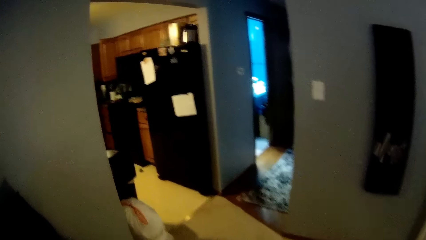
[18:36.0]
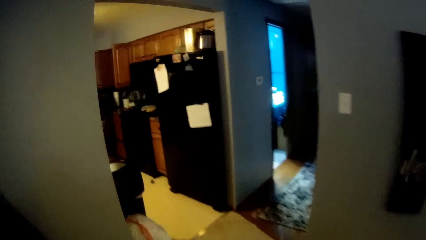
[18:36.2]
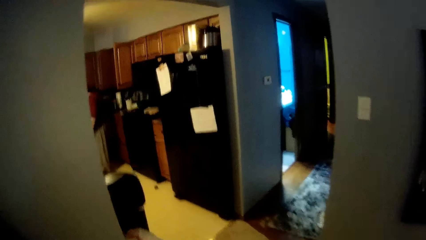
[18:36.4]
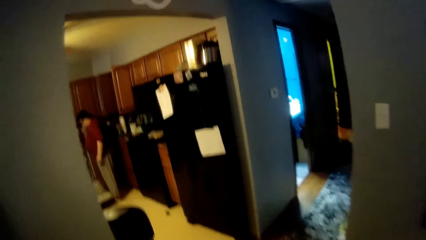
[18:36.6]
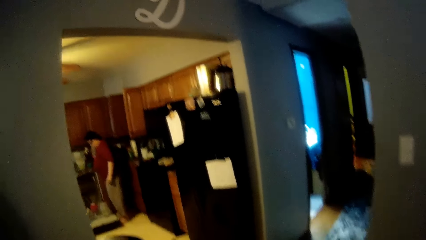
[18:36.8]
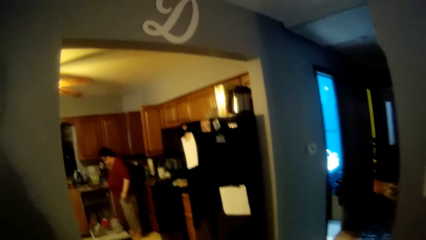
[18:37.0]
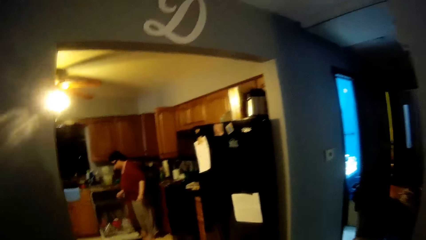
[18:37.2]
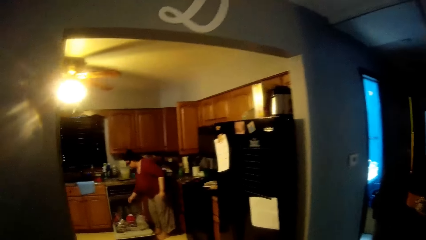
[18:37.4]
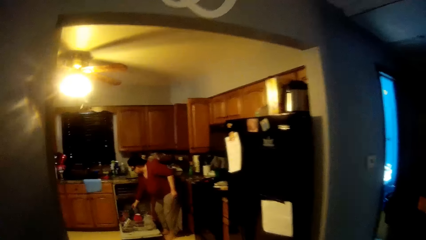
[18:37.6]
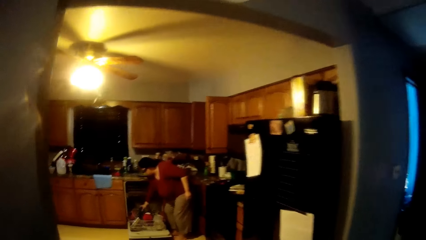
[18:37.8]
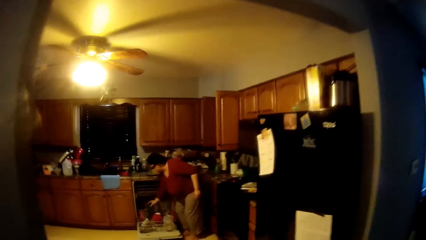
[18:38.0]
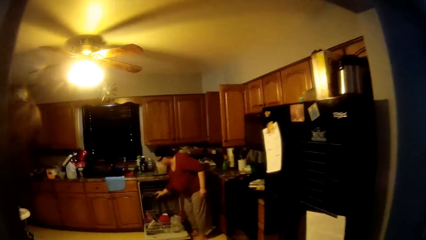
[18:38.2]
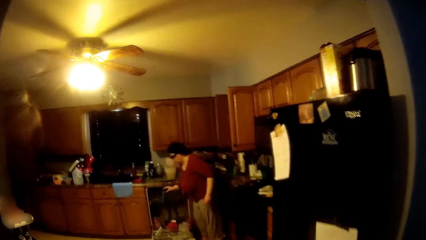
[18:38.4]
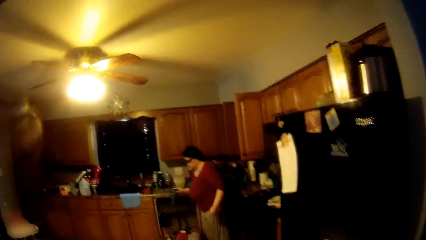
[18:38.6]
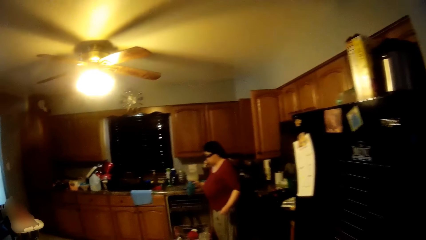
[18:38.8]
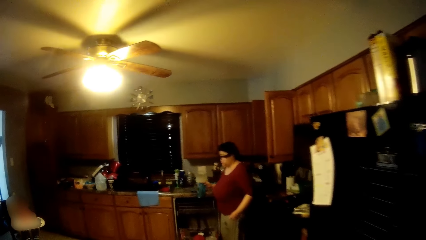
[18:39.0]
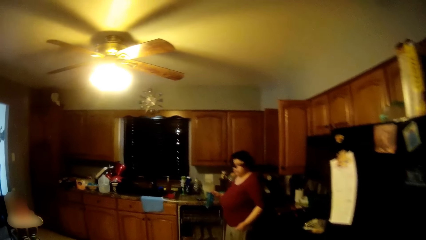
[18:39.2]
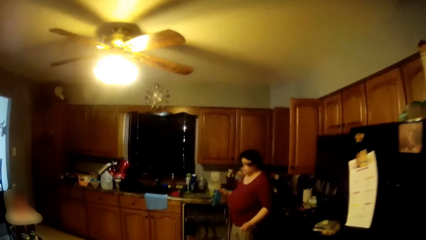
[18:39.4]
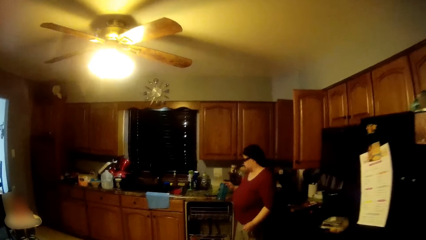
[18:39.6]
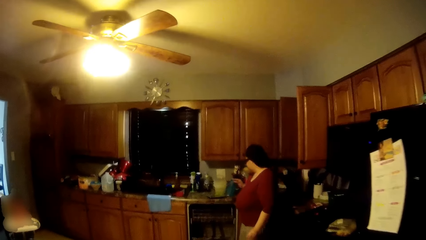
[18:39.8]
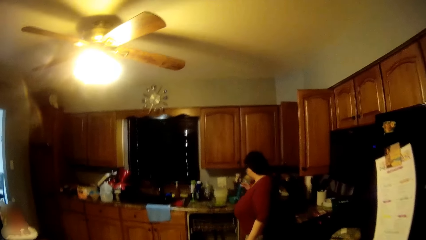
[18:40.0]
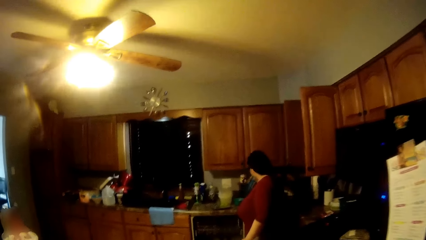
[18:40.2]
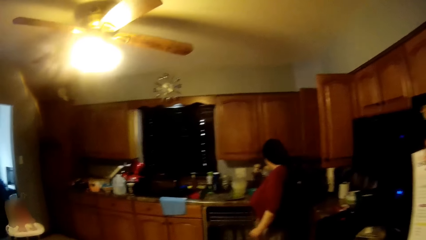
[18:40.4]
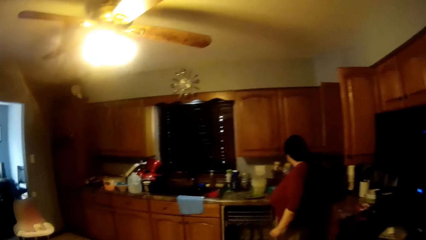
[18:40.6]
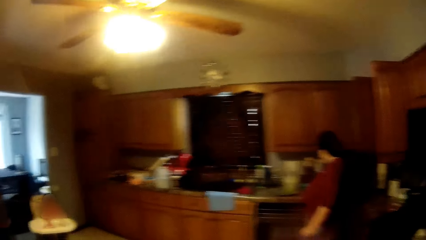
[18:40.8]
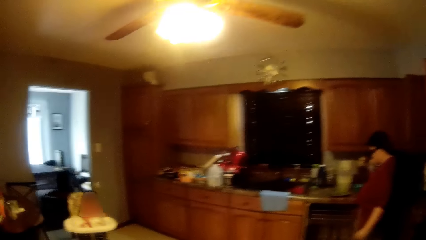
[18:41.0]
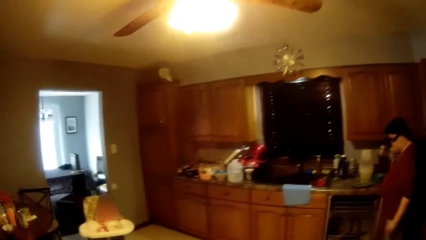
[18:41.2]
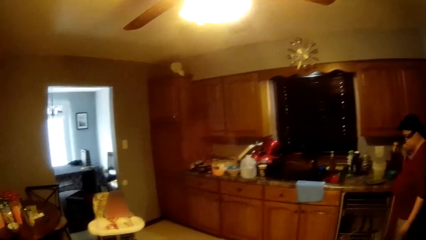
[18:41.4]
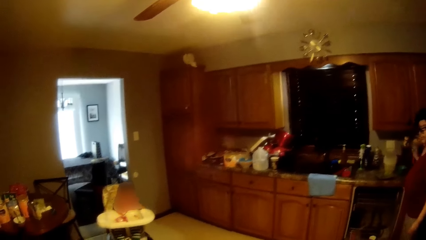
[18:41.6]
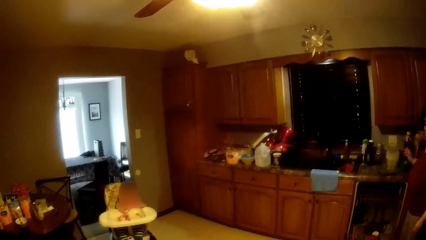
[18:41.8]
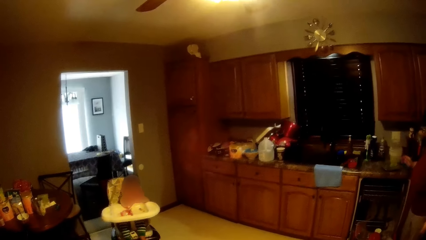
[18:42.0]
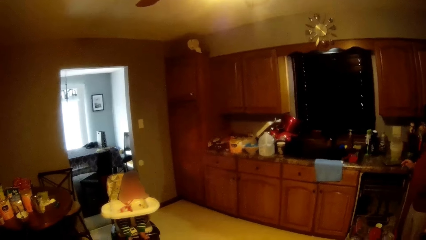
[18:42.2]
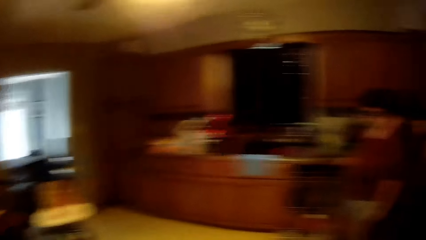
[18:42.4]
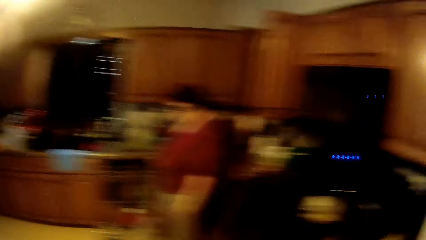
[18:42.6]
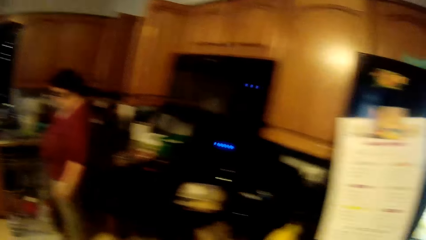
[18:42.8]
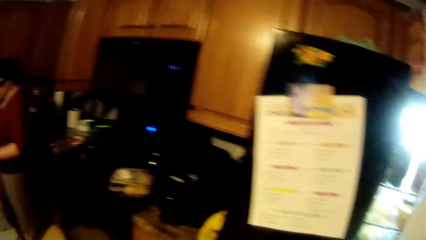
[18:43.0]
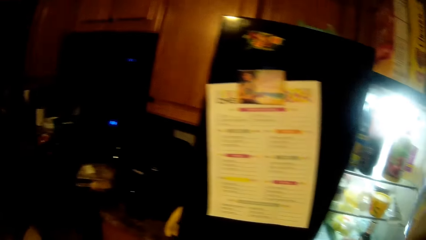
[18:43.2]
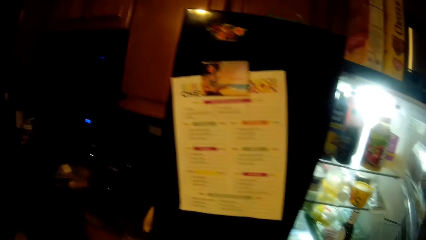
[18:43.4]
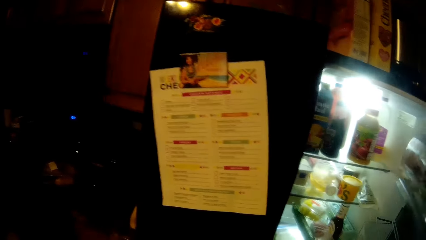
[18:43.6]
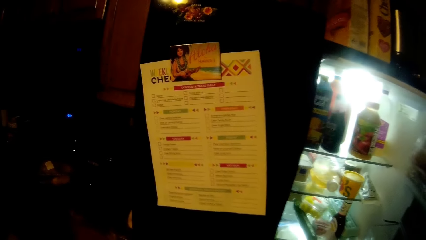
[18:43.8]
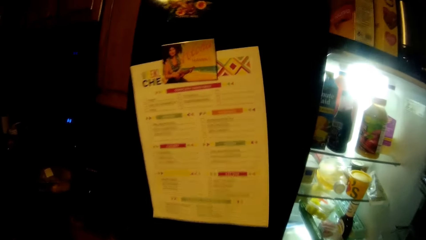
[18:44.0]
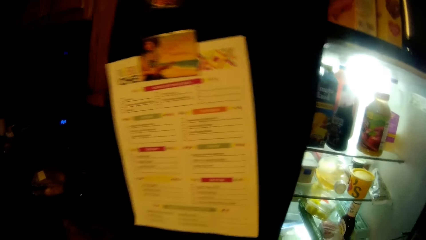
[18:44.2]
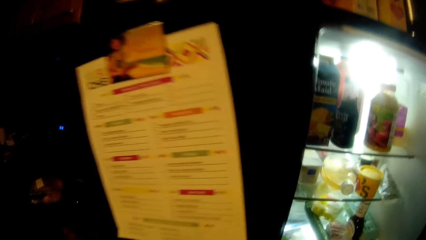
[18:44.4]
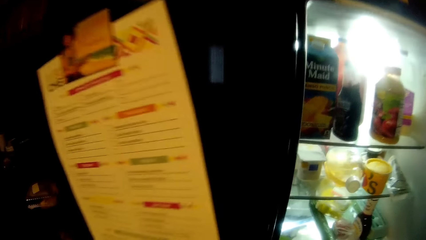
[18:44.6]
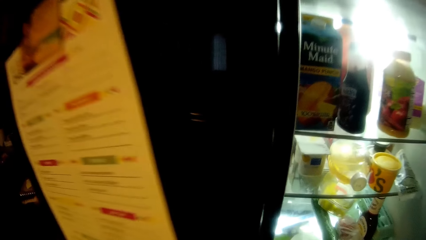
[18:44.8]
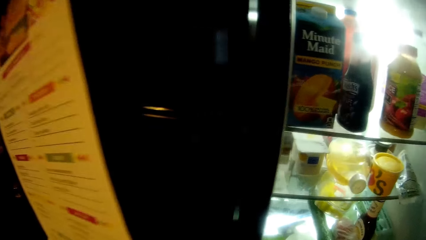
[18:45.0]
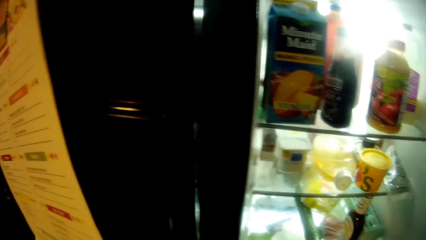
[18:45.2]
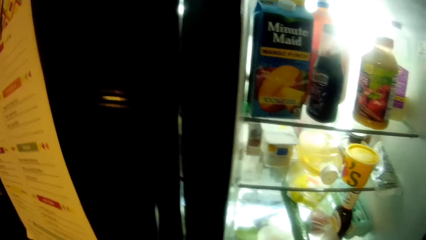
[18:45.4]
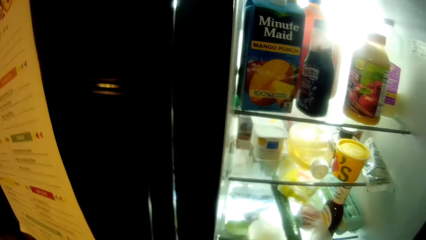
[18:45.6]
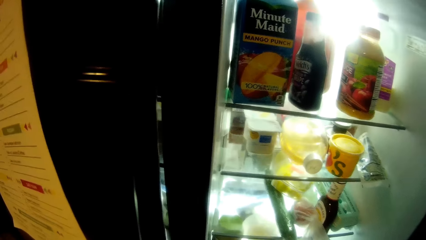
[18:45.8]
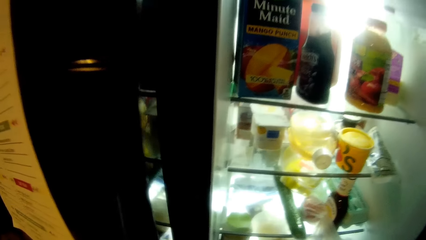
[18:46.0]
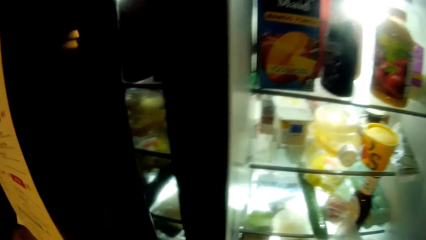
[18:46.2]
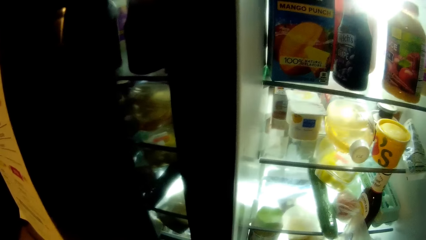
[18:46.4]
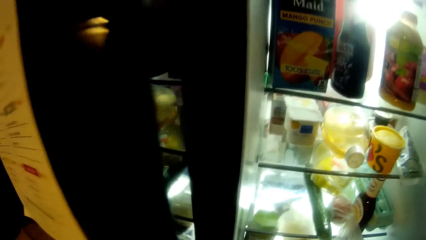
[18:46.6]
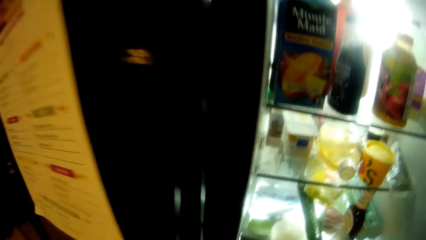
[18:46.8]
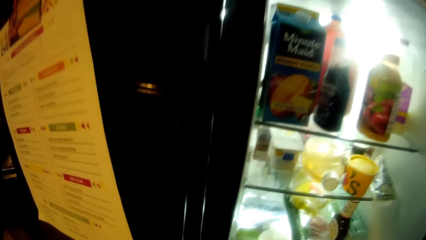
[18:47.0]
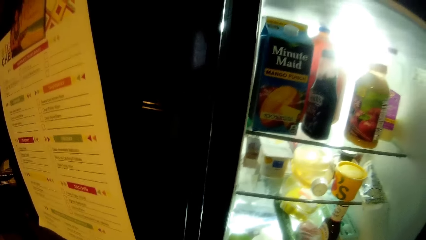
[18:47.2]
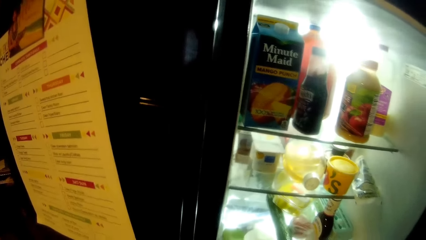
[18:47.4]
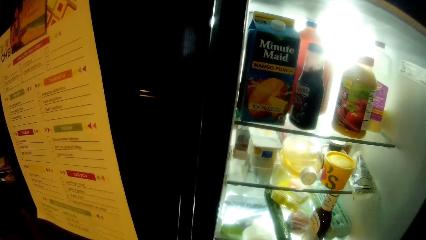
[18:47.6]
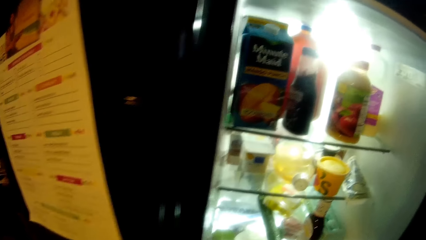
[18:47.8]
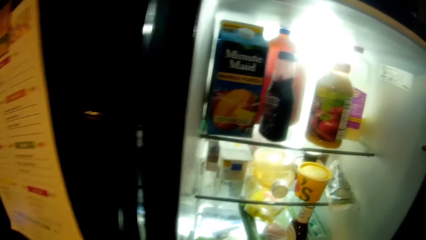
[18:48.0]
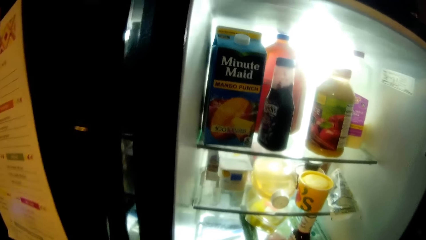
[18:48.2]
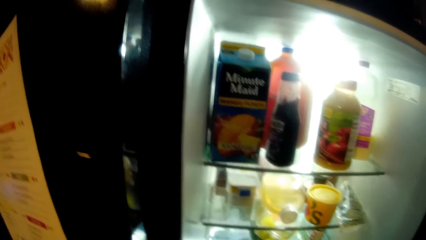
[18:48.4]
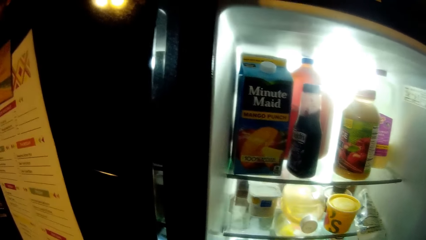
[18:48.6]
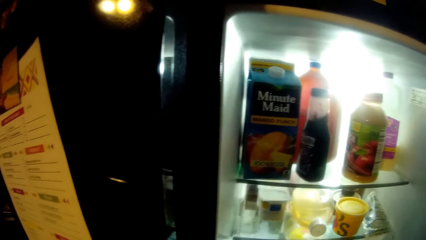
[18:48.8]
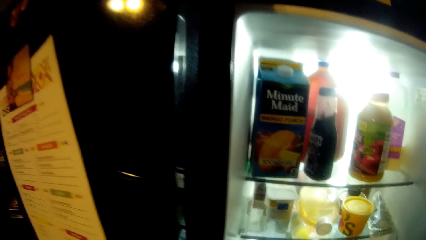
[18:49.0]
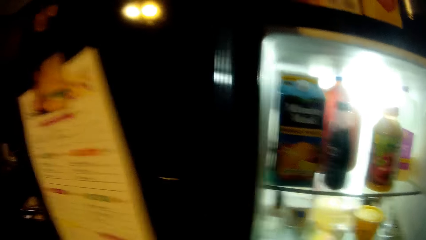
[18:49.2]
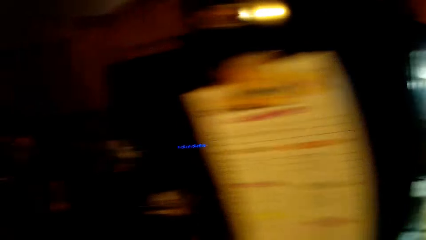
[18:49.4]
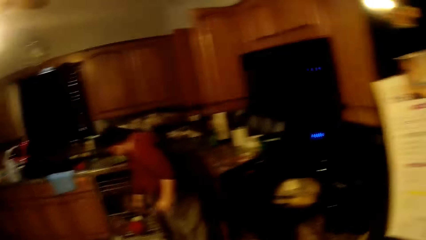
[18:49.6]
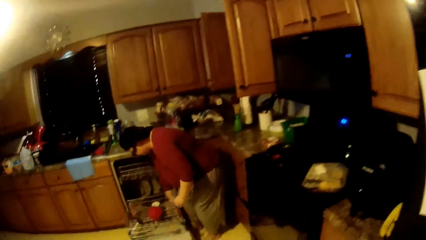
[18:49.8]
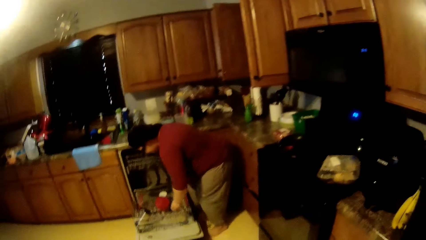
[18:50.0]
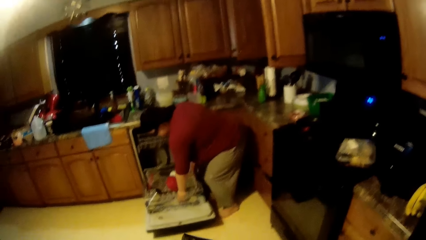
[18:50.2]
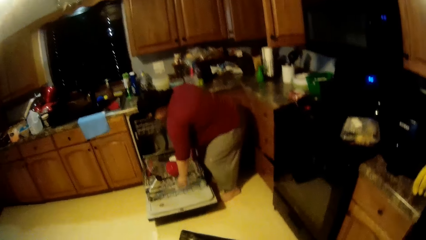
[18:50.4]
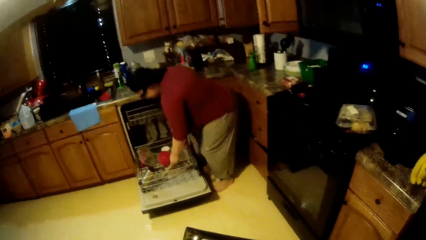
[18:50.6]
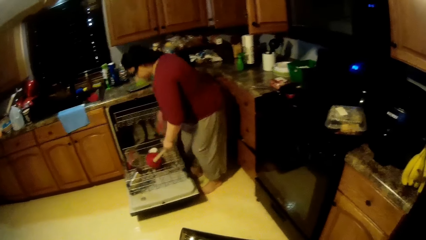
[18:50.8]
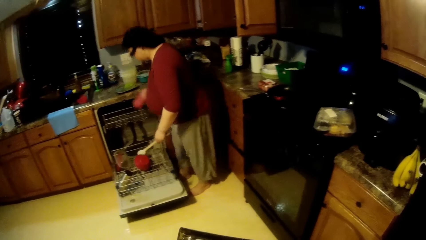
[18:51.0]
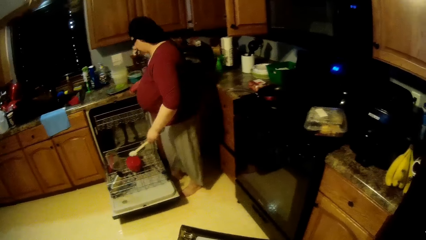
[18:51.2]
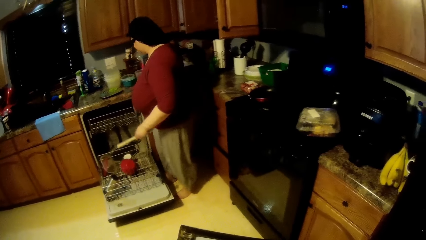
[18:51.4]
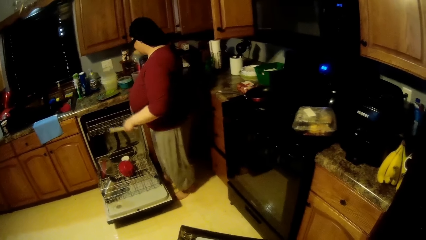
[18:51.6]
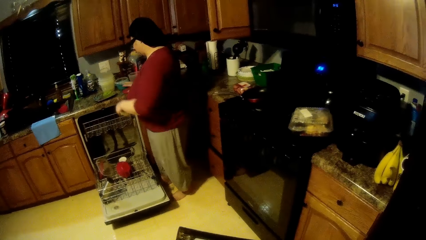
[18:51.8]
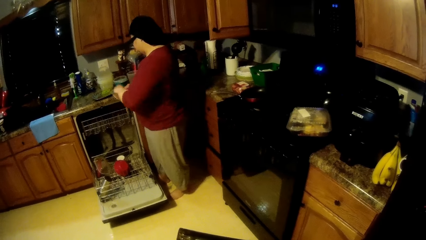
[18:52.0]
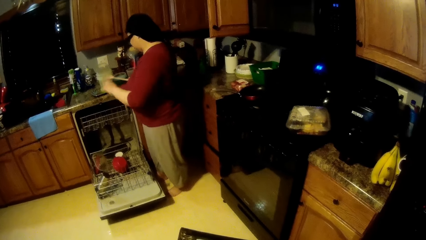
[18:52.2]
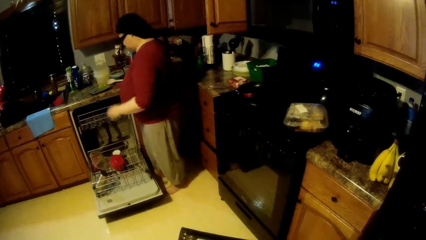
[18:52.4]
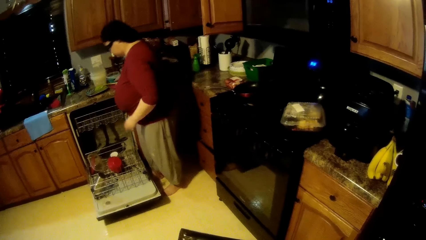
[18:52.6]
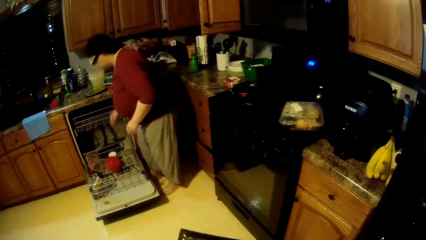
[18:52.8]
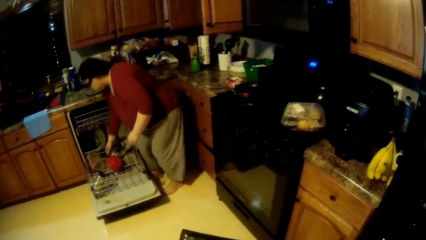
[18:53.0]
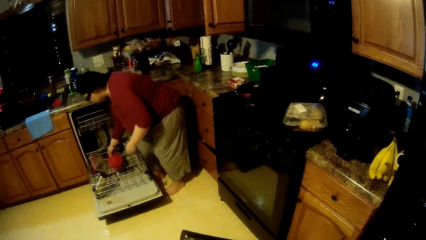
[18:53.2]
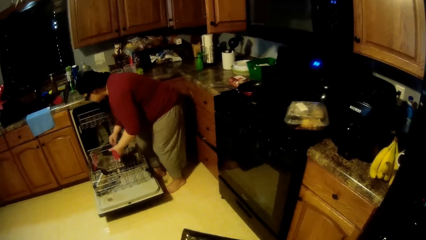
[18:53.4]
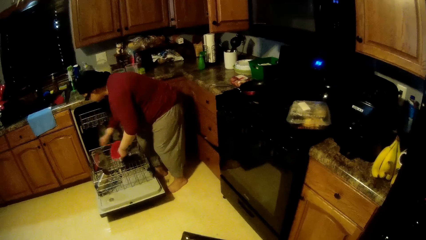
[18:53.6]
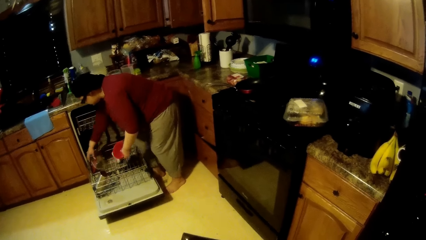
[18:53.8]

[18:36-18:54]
The camera wearer interacts with a woman. The woman picks a water bottle from a dishwasher rack with her right hand. The camera wearer looks in the refrigerator. He opens the refrigerator with his right hand. He looks at the woman. The woman picks a plastic container from the dishwasher rack with her right hand. She picks a wooden spoon from the dishwasher rack with her left hand. She drops the plastic container on the sink countertop with her right hand. She passes the wooden spoon from her left hand to her right hand. She removes the utensils from the dishwasher. She drops the wooden spoon on the sink countertop with her right hand. She picks a bowl from the dishwasher rack with her right hand.
